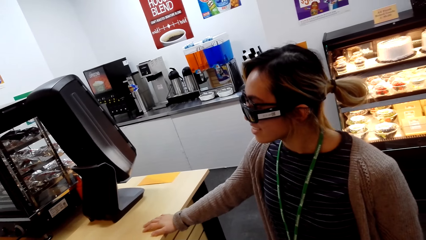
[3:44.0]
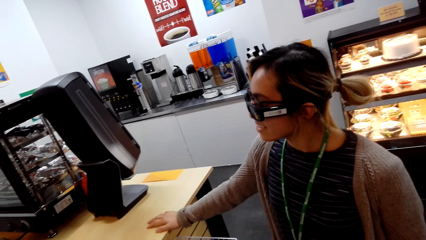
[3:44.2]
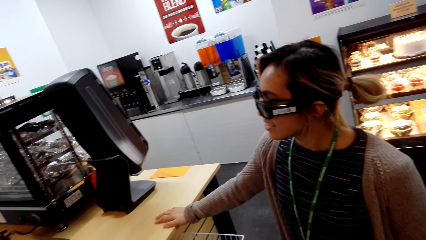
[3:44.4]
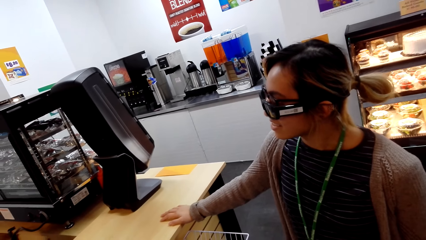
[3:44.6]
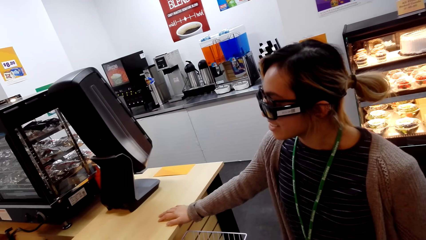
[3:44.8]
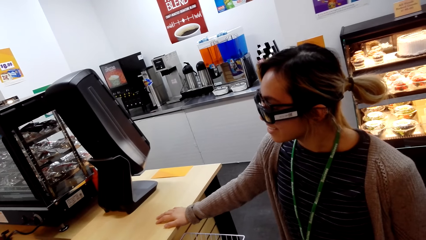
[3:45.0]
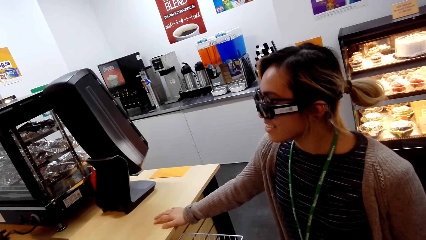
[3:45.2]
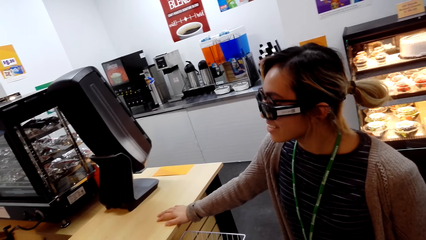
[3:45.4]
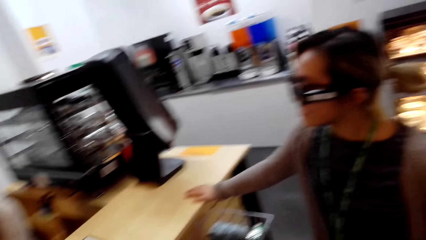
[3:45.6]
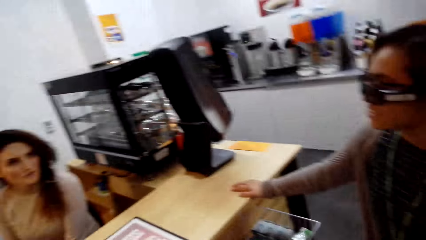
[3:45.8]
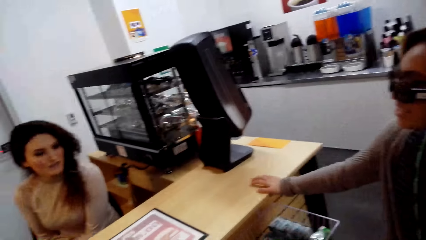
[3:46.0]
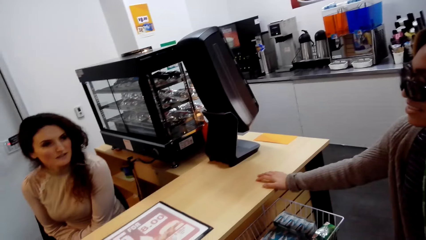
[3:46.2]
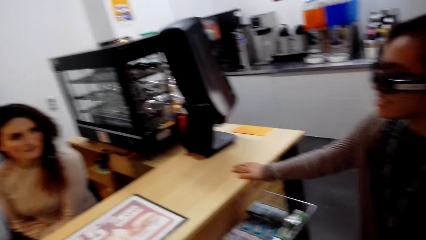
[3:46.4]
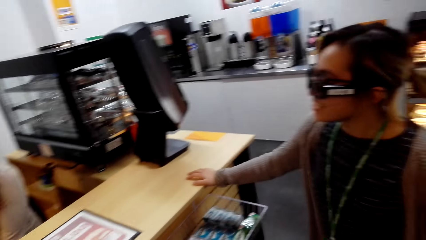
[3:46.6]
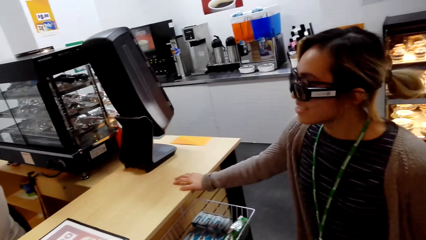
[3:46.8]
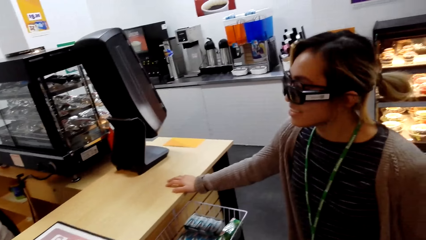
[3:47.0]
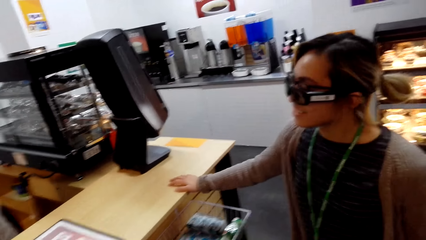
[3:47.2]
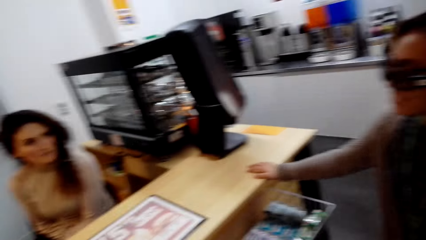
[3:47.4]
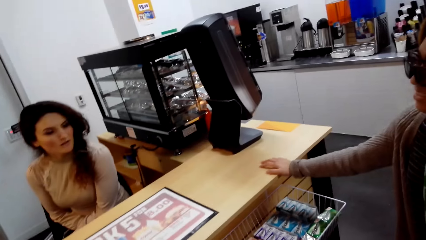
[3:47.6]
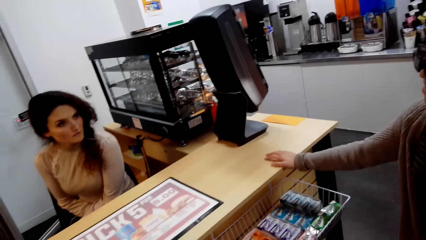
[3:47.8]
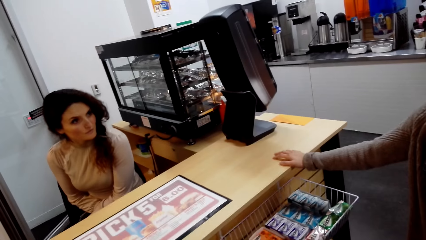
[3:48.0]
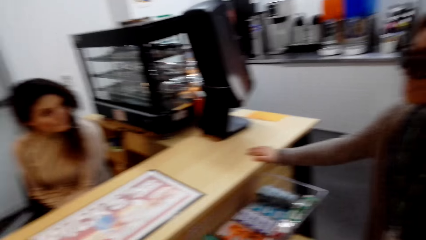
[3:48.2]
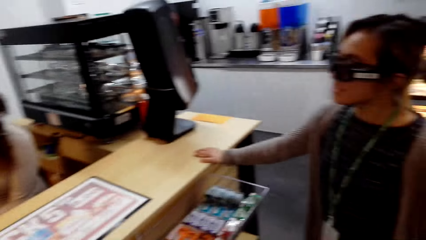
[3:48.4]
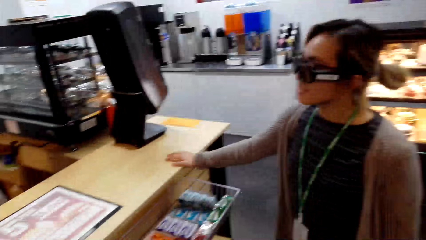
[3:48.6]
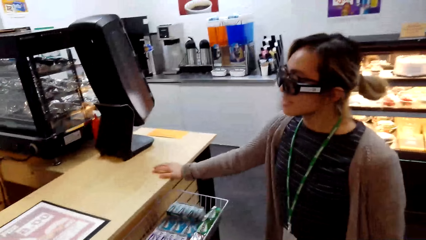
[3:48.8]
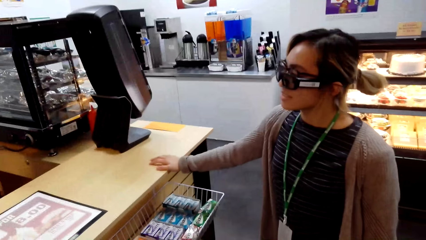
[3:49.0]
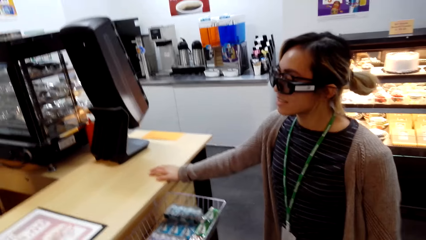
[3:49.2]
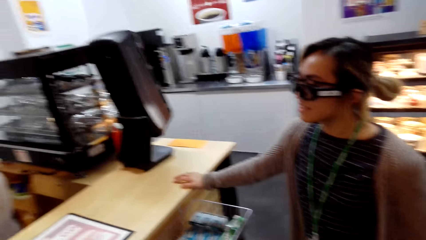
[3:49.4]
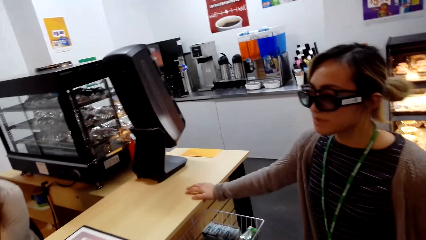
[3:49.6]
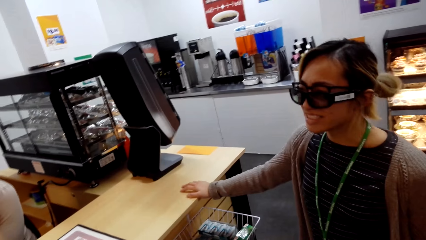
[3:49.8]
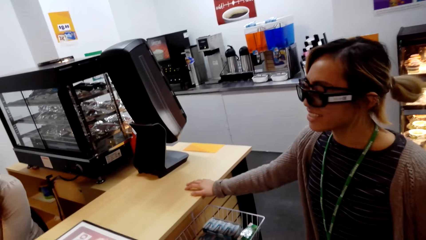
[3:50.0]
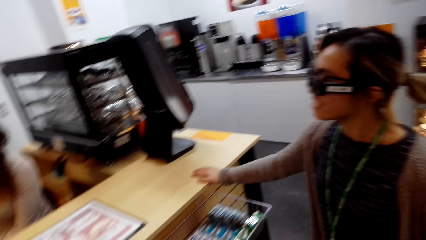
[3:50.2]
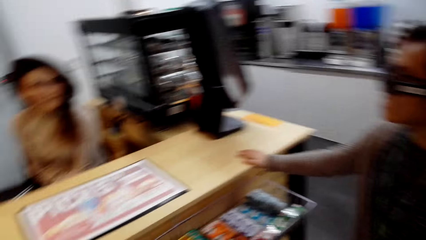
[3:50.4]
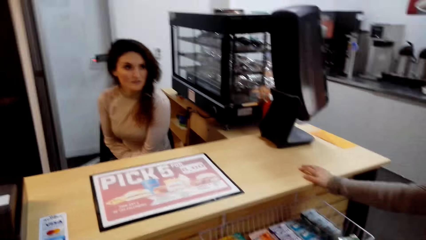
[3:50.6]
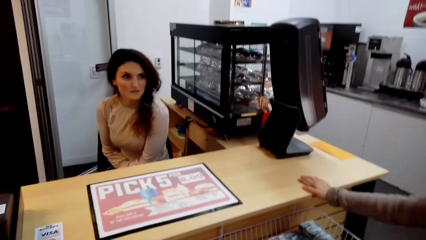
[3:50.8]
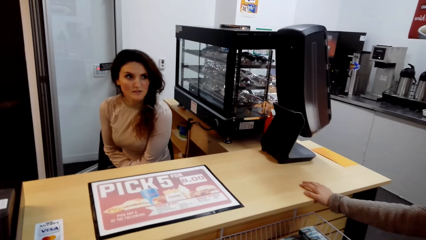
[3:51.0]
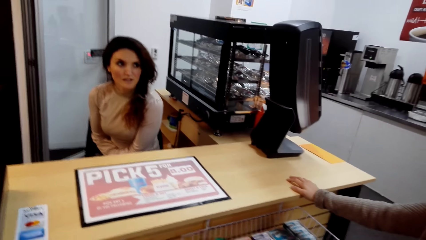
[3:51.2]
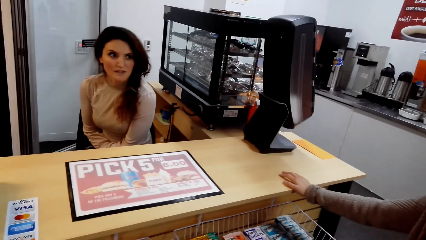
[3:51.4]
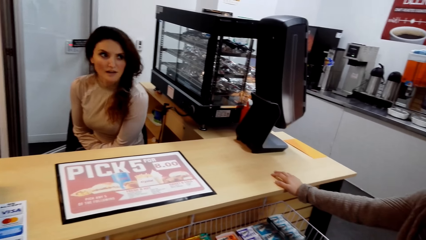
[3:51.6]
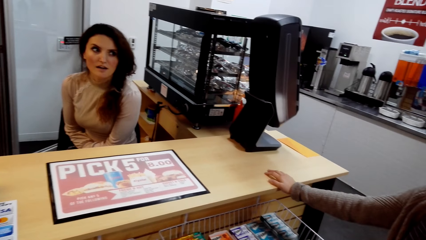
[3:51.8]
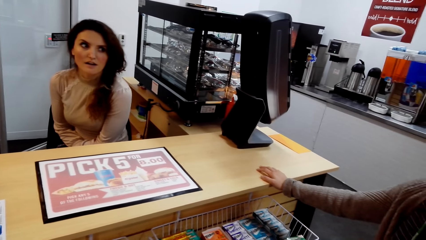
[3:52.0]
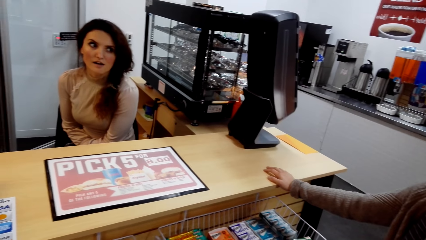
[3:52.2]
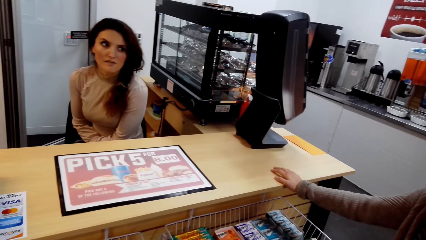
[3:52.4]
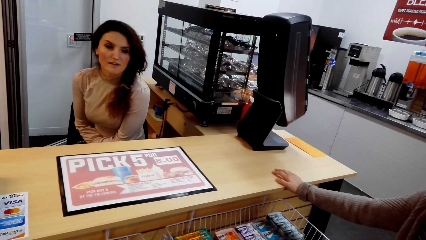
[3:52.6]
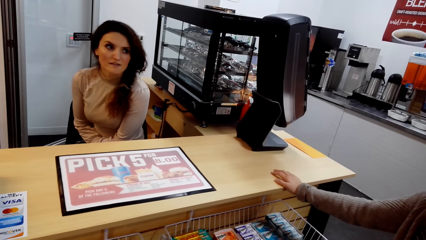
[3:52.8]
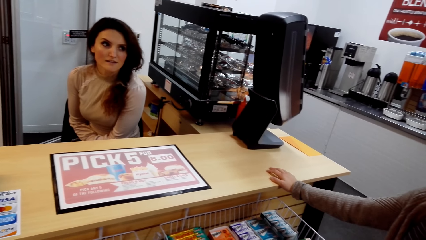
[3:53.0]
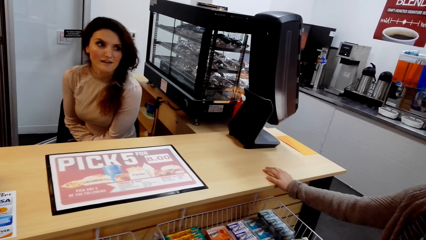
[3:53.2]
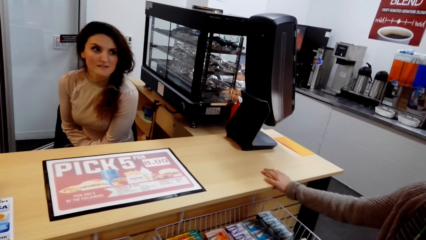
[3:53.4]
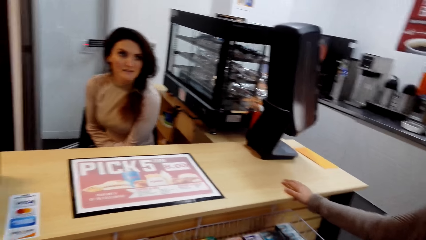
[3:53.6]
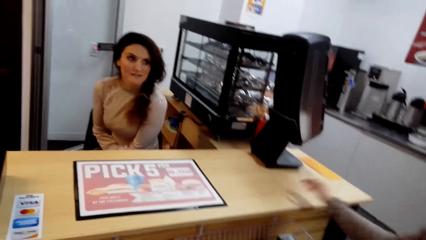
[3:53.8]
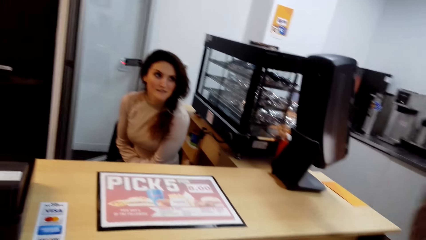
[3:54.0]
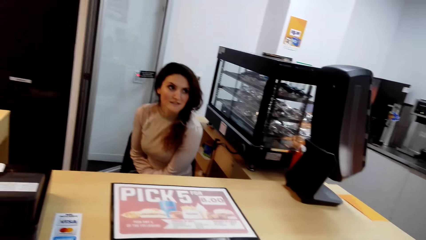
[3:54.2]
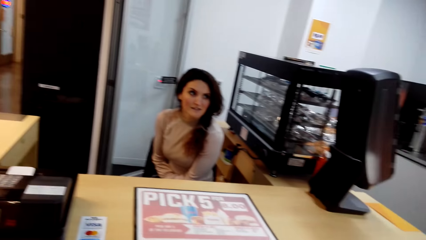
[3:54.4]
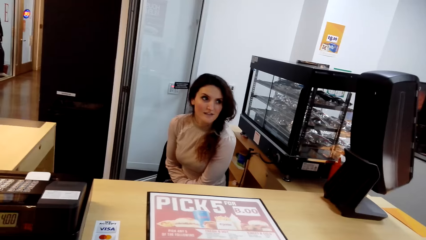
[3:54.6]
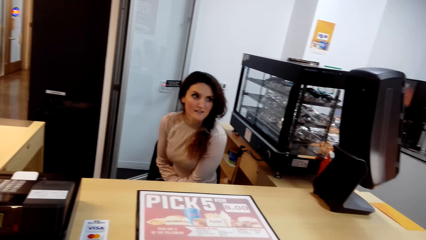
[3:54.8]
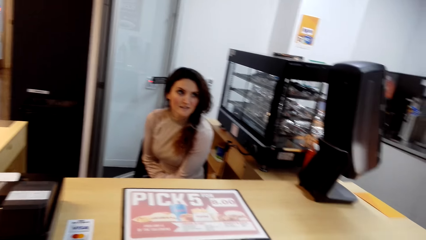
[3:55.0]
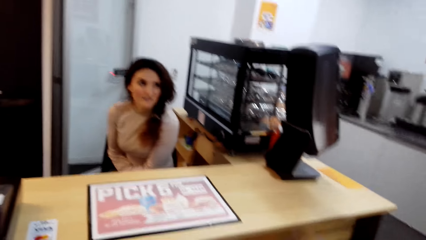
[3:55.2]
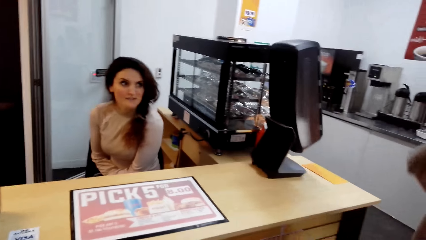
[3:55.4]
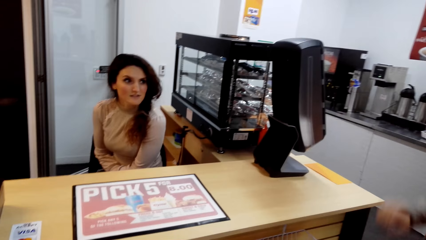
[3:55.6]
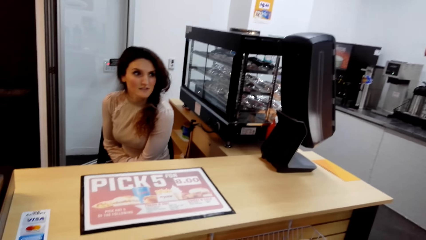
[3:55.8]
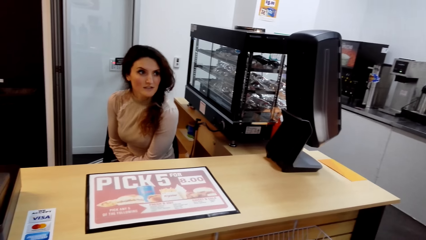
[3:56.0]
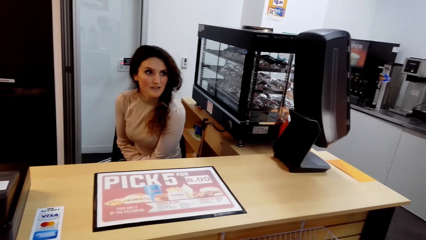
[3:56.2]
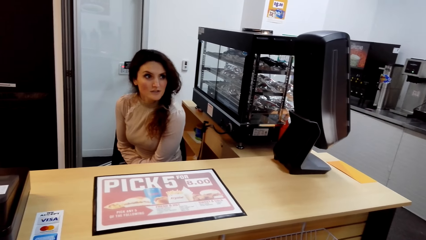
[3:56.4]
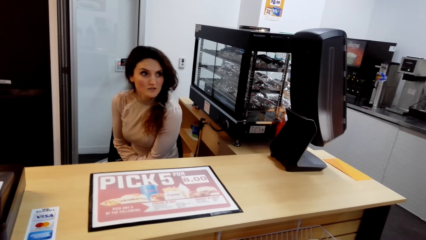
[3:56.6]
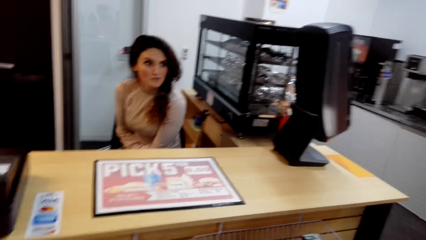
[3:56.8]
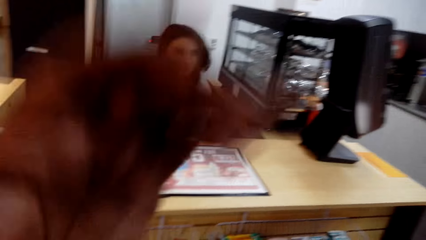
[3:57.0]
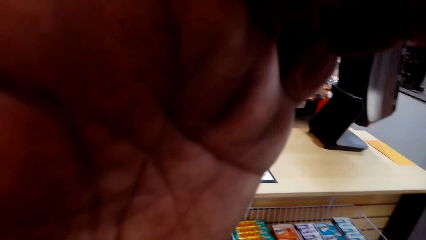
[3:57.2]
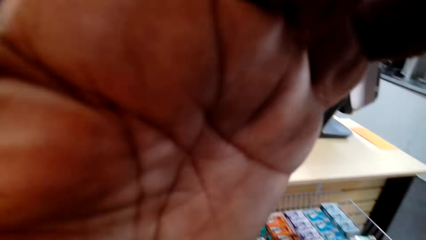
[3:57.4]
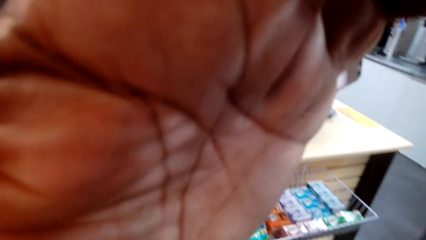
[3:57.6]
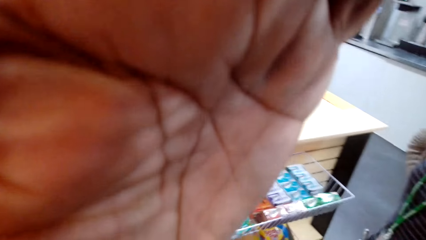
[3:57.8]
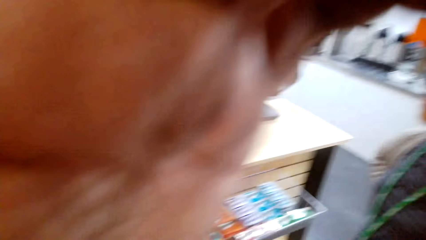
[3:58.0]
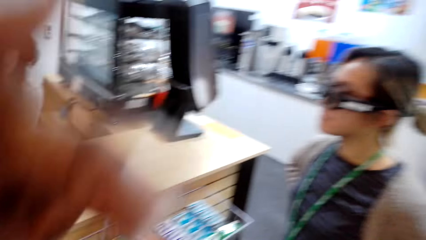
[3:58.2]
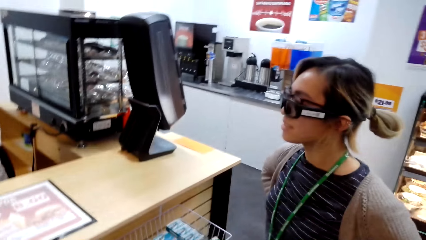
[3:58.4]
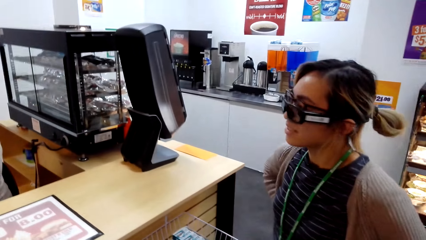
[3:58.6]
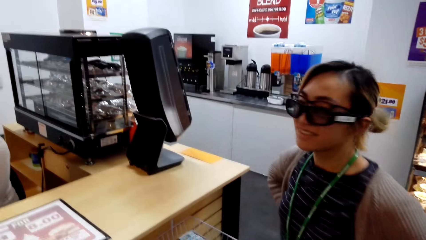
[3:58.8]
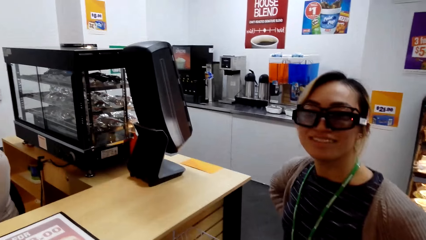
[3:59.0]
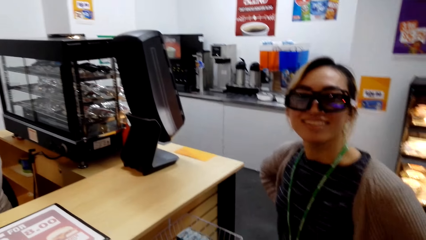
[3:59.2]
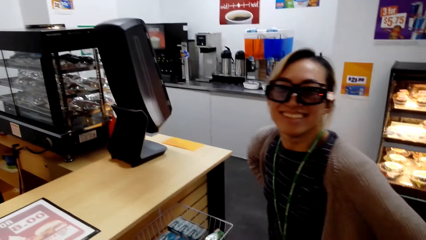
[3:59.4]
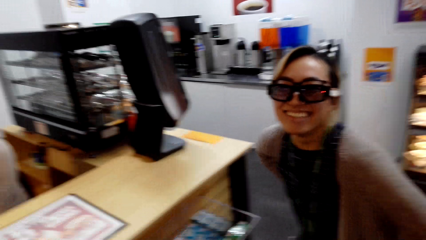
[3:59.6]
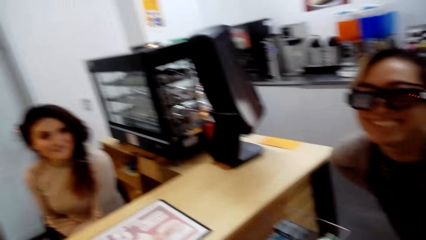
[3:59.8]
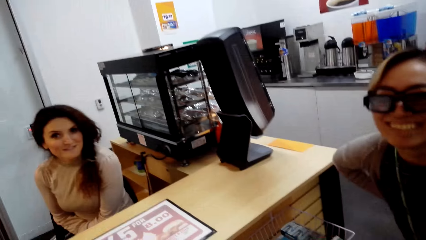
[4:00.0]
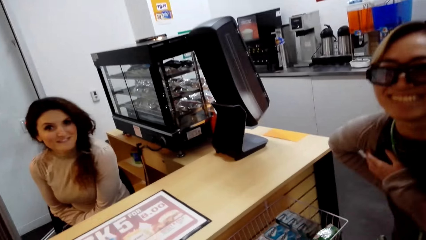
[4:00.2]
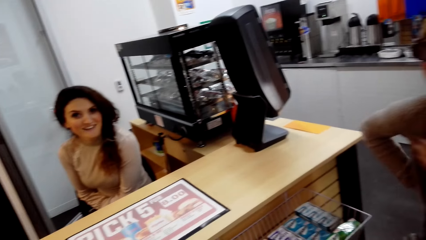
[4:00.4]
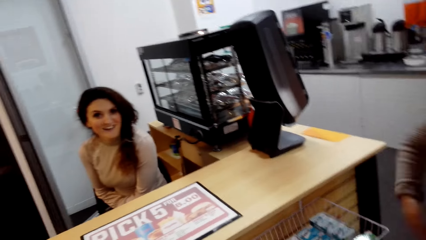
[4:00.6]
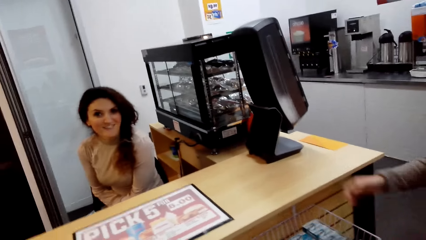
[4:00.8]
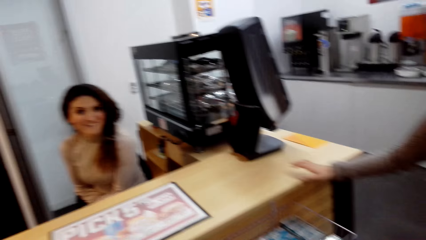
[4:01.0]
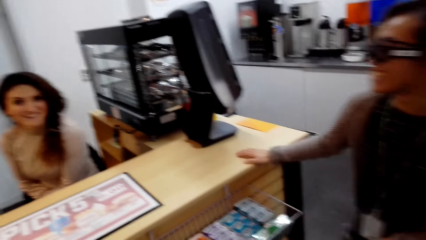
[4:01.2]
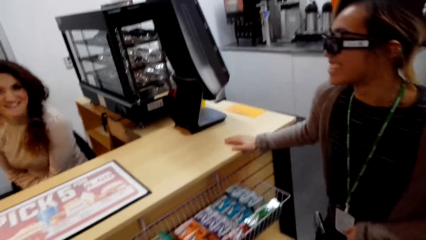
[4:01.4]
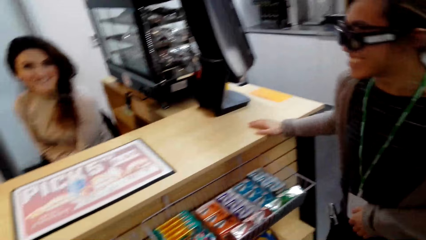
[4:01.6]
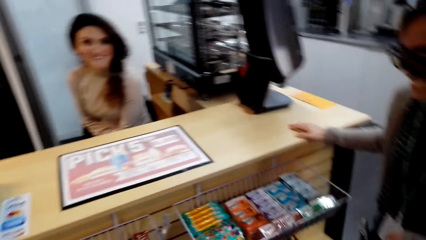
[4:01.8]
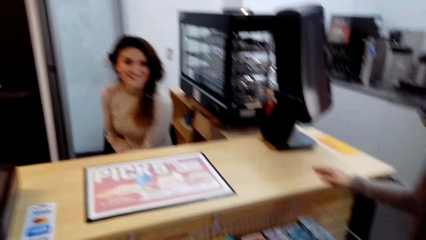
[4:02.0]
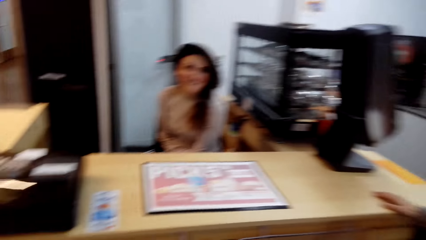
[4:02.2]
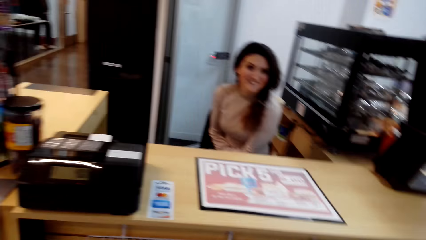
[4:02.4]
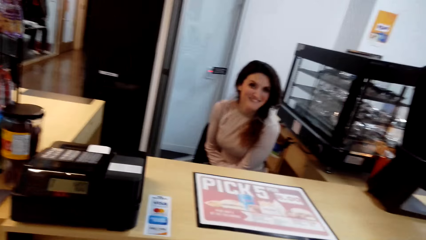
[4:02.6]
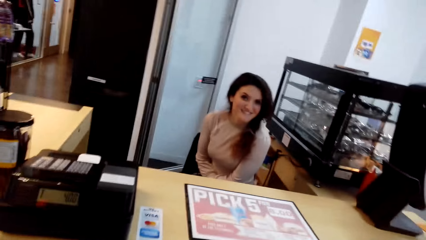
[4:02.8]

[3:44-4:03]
A woman talks to another woman. The other woman pulls her hand off the counter. The camera wearer holds the camera. He fixes the camera. He pulls his hand off the camera. The other woman laughs with the first woman. The other woman holds the counter.
